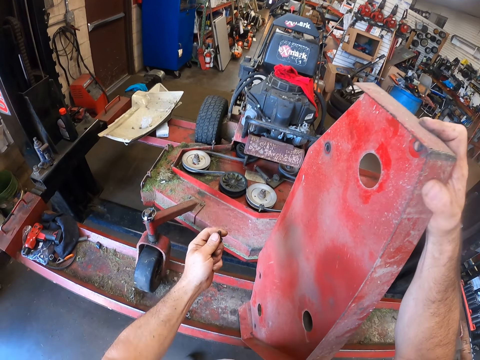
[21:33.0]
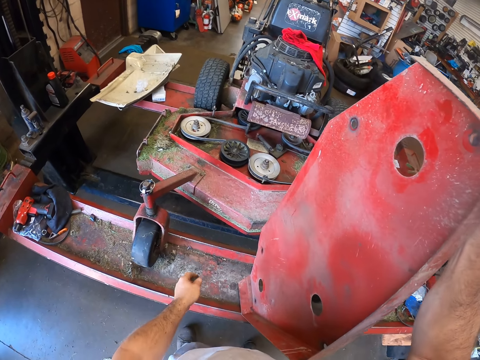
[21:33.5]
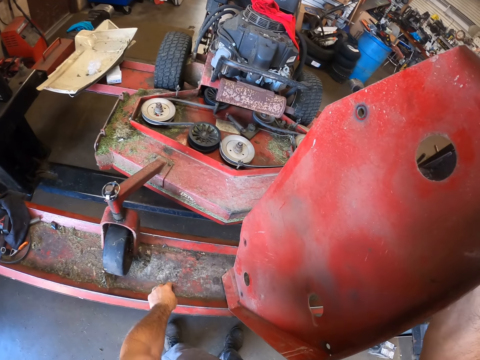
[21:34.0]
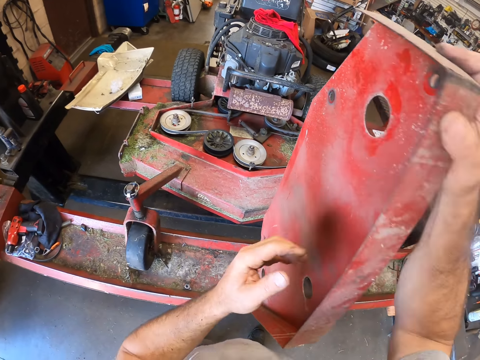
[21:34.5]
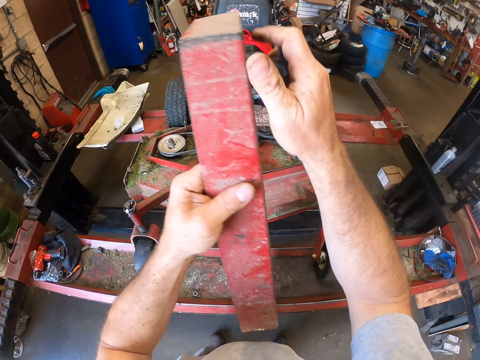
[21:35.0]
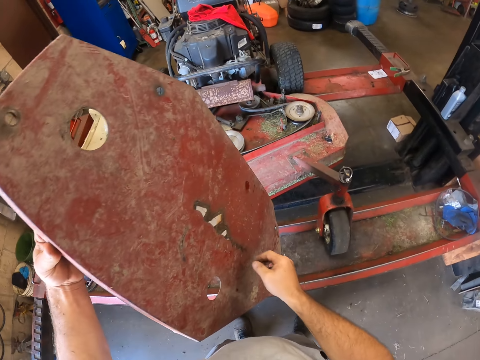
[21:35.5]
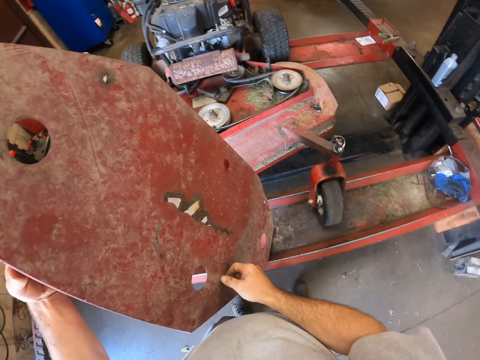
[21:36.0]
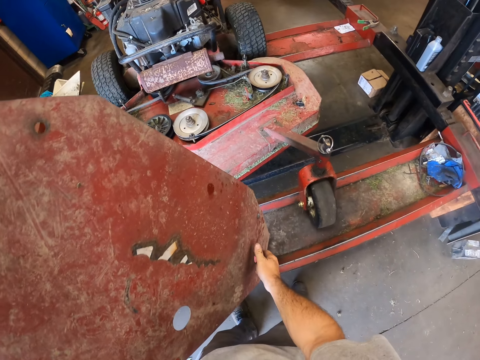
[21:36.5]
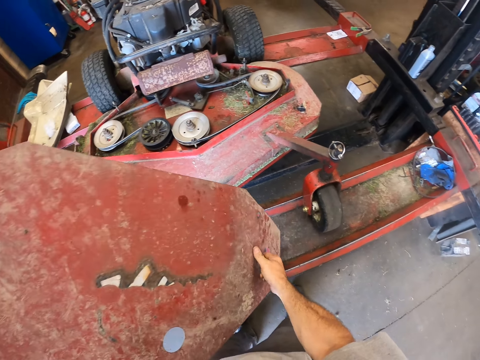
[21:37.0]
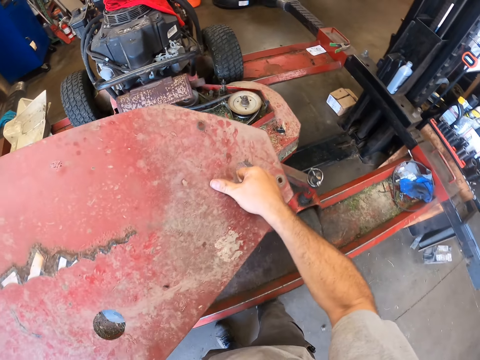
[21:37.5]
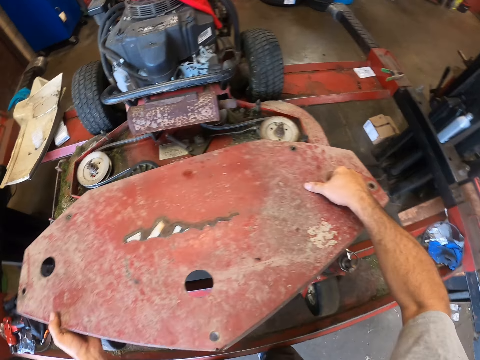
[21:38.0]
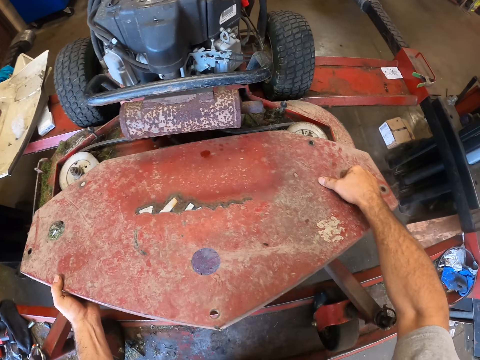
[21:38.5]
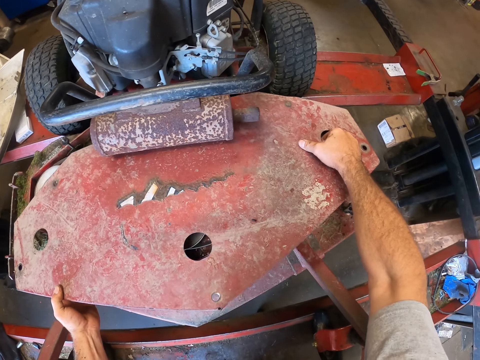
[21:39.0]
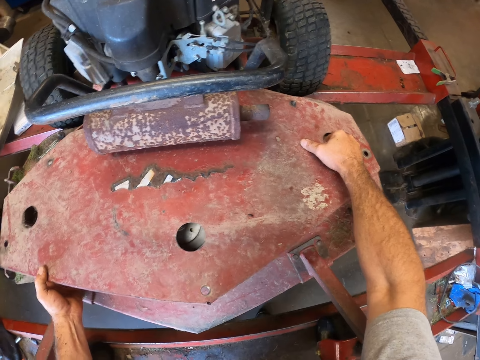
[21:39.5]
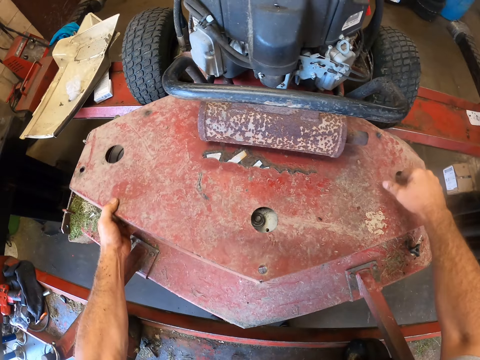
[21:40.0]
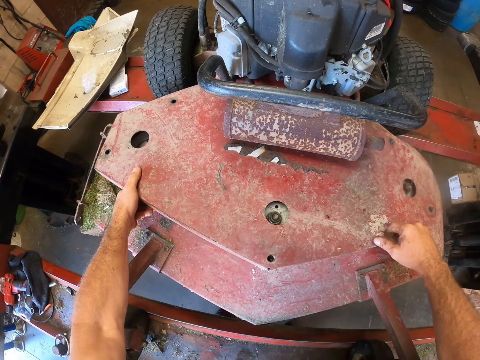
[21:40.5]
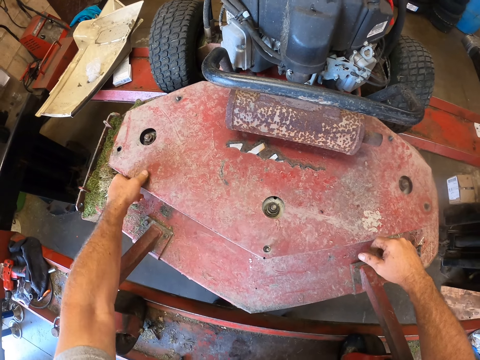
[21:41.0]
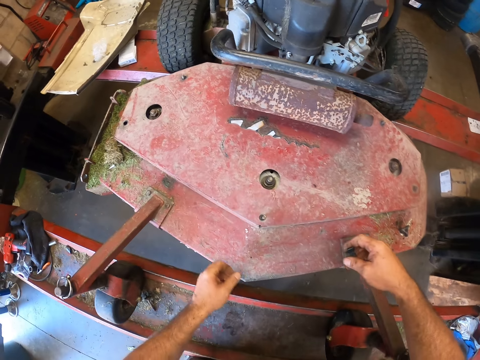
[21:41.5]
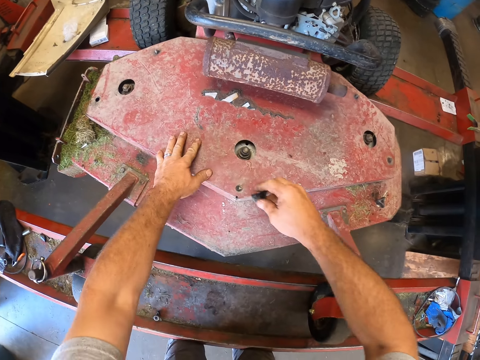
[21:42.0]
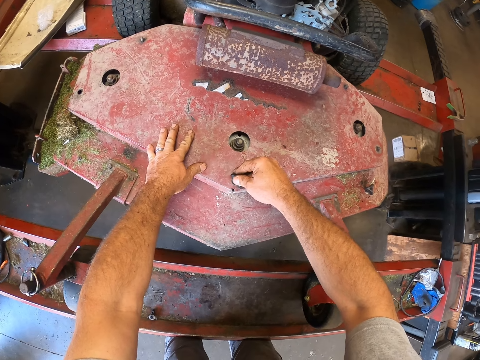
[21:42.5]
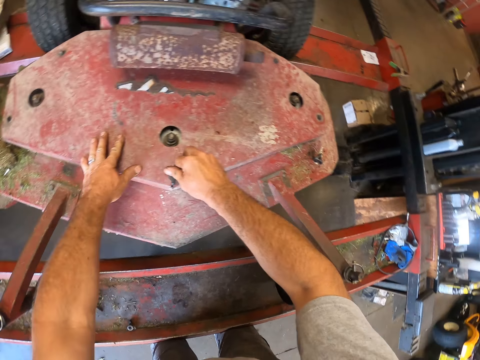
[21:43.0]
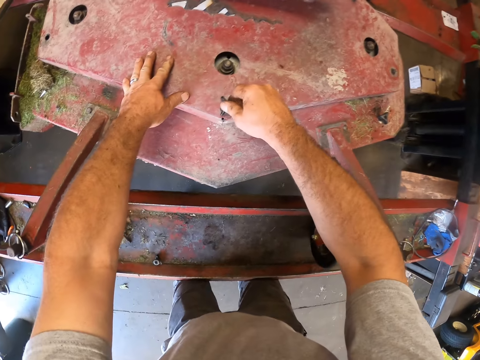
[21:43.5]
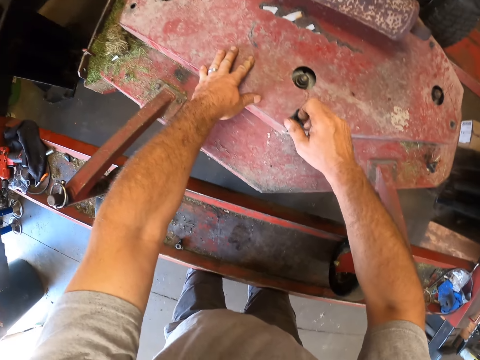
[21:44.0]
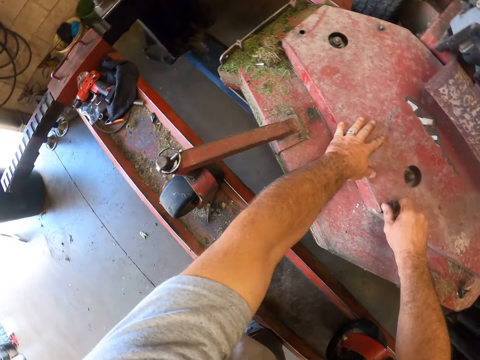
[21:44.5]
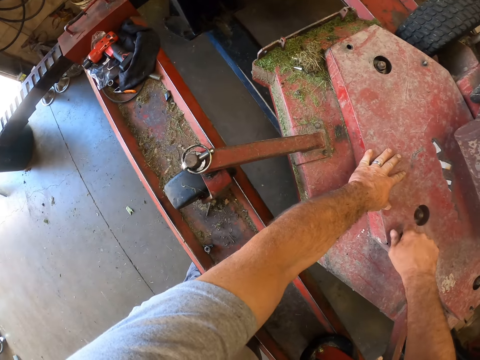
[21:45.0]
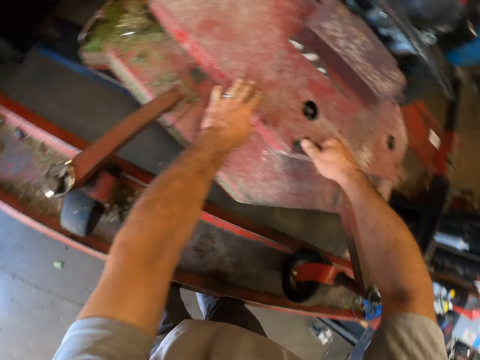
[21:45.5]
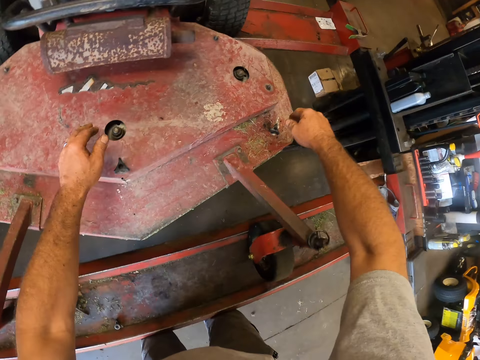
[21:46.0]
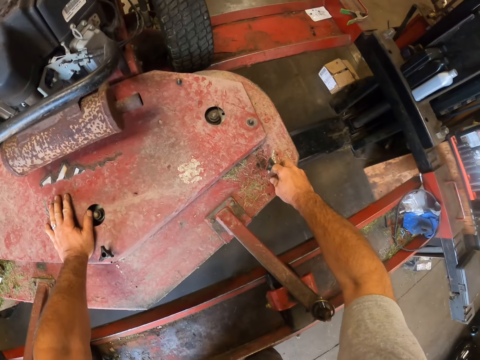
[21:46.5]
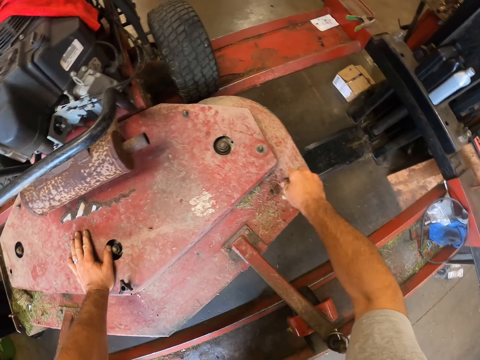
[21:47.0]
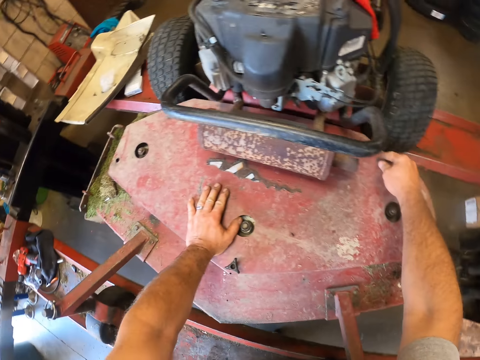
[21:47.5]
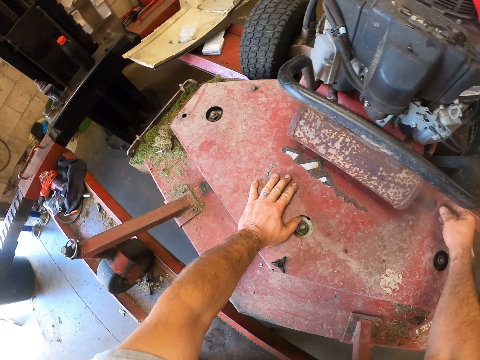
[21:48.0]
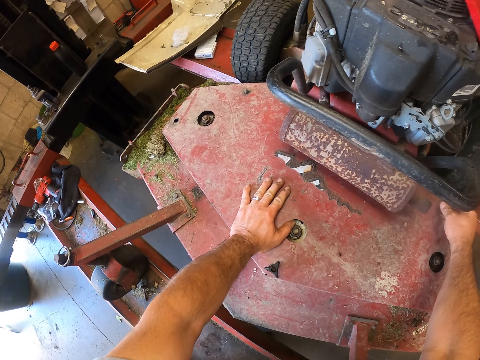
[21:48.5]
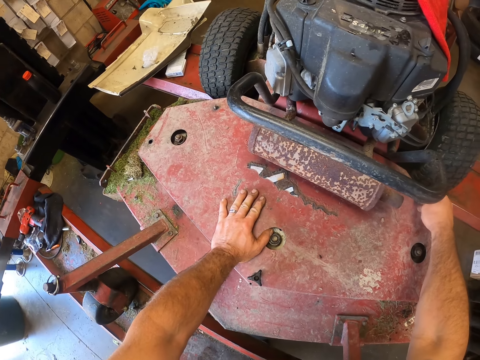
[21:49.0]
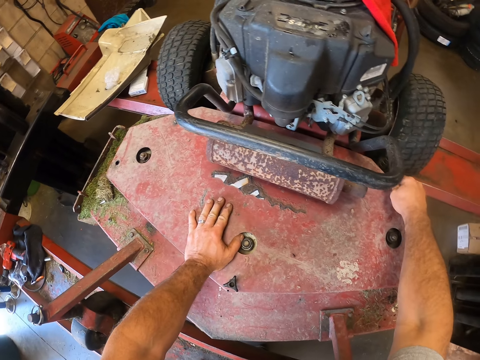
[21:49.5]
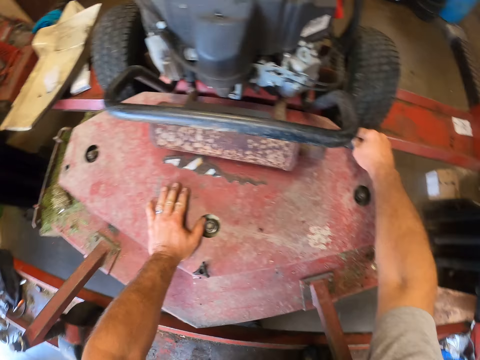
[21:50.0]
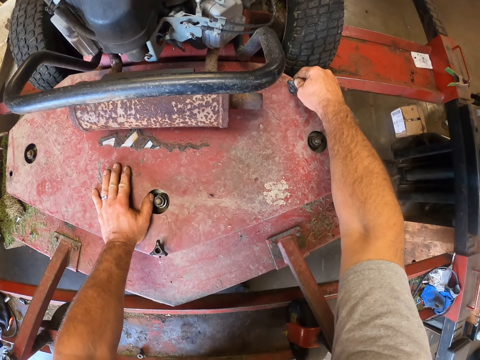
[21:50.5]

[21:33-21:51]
The camera wearer keeps the bolt on the lift stand. He lifts the lawn mower deck cover from the hydraulic car lift. He attaches the lawn mower deck cover to the deck. He screws the cover of the machine with his hand. He picks a bolt. He screws the cover of the machine with his hand again.

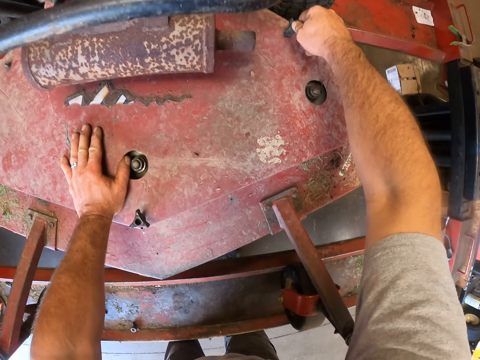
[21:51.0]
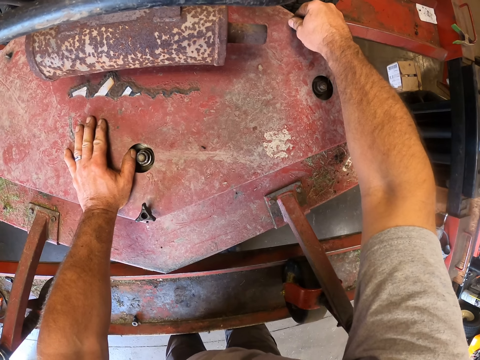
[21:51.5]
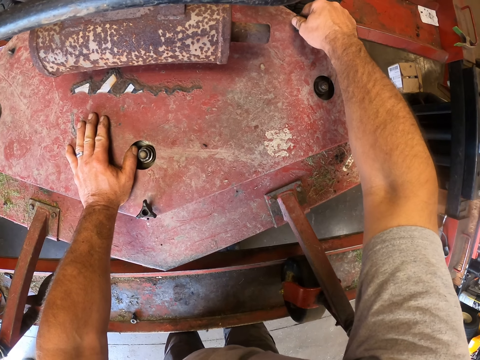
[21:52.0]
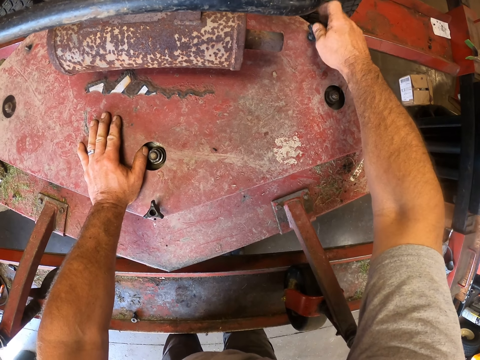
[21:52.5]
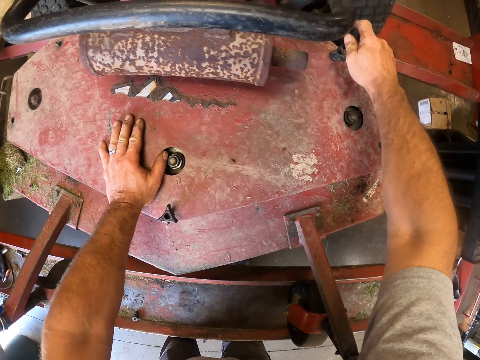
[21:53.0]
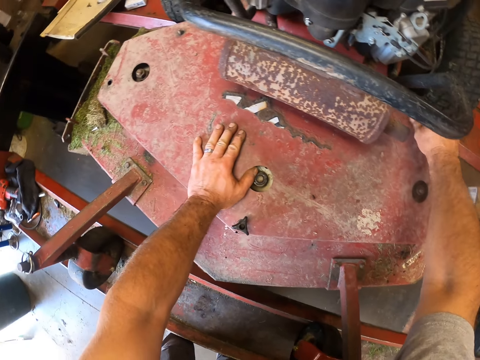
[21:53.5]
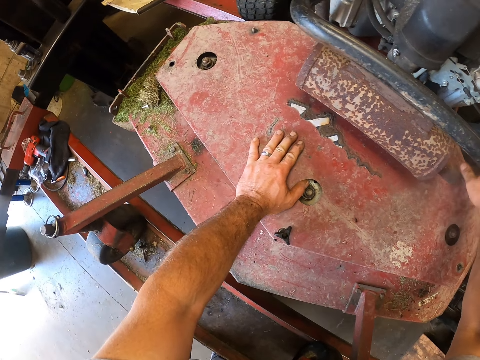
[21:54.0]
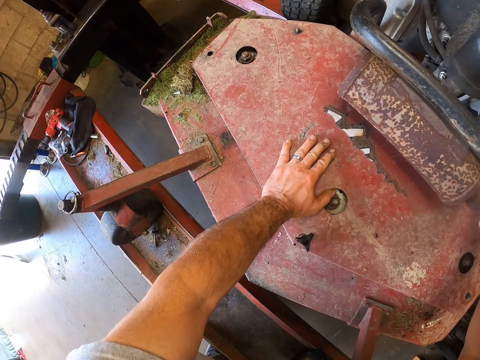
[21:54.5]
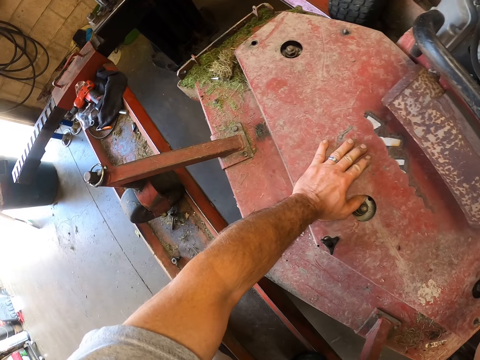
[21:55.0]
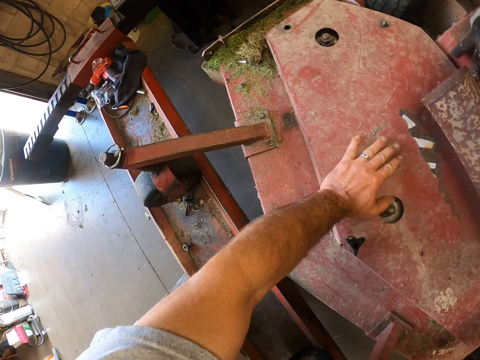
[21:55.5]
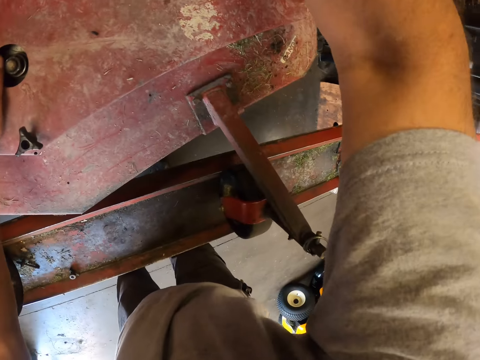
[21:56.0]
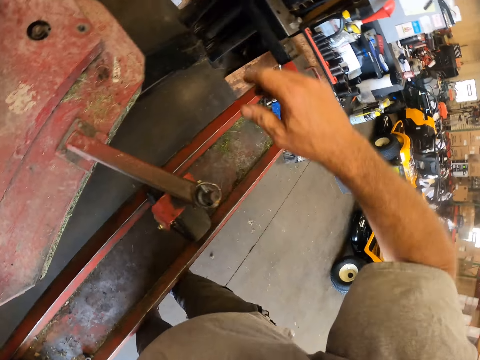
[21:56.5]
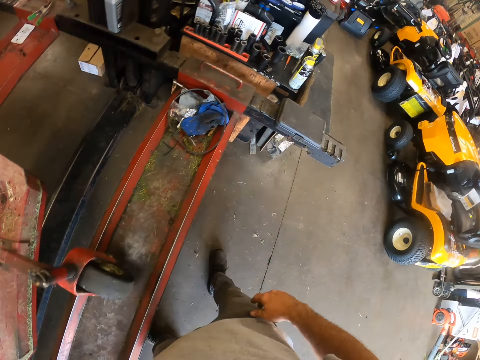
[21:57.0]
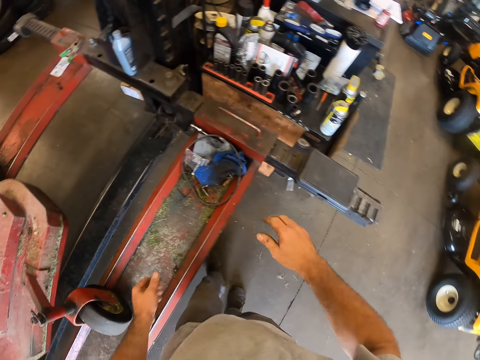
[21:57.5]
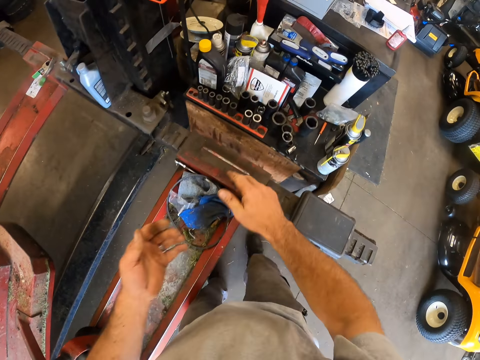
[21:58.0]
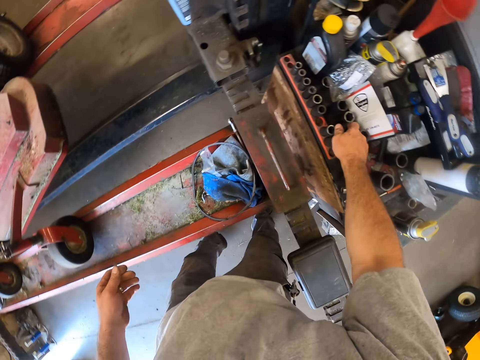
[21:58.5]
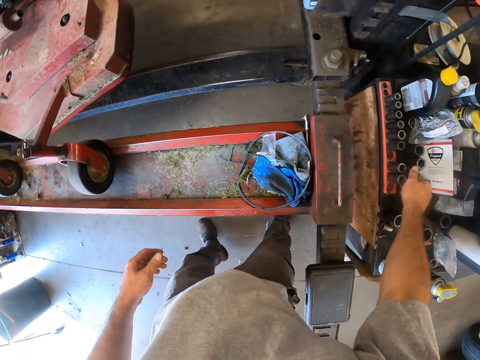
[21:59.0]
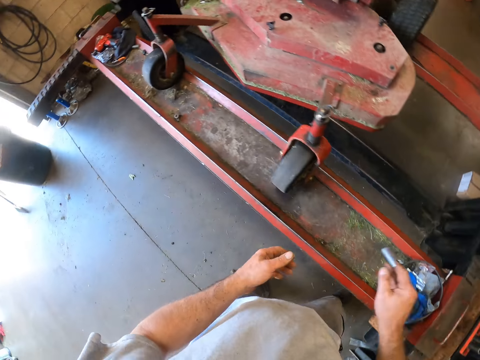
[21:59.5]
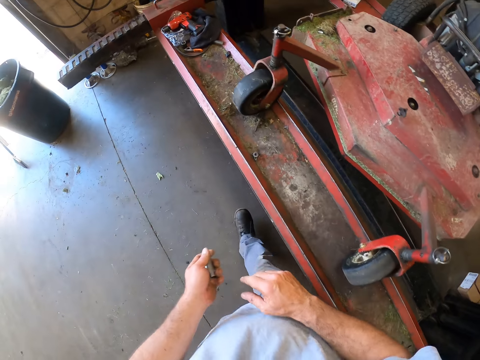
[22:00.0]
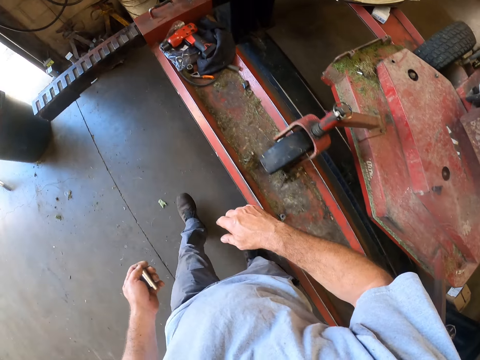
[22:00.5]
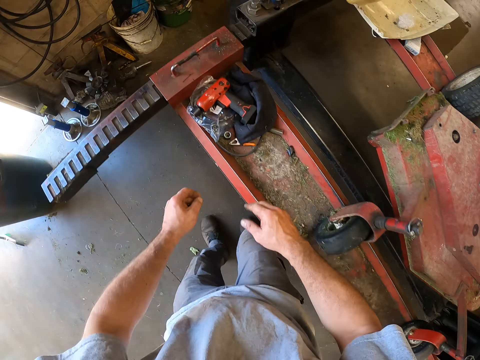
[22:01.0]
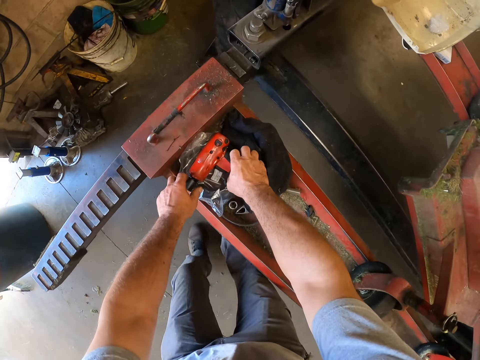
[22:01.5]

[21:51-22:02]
The camera wearer walks around the garage. He picks a chuck or impact wrench socket from a rack on the table. He holds the impact wrench socket with his left hand. He walks around the garage.
